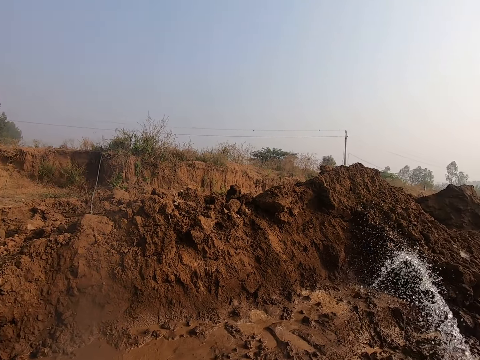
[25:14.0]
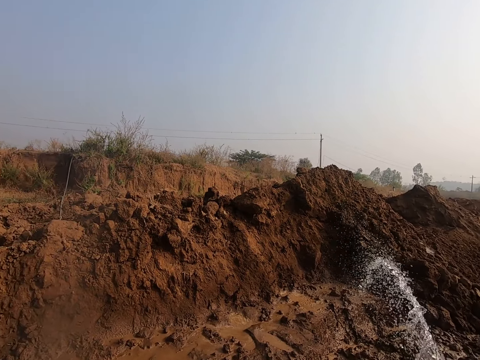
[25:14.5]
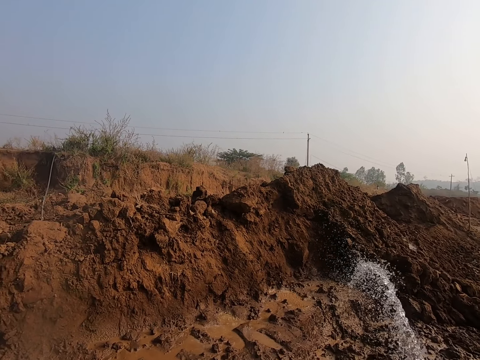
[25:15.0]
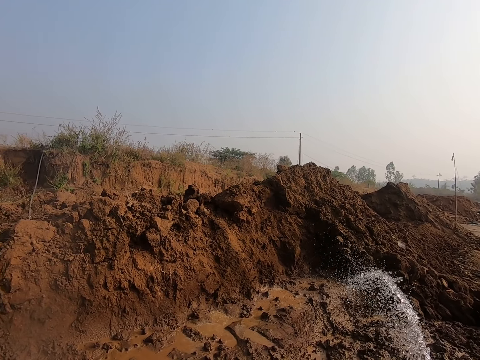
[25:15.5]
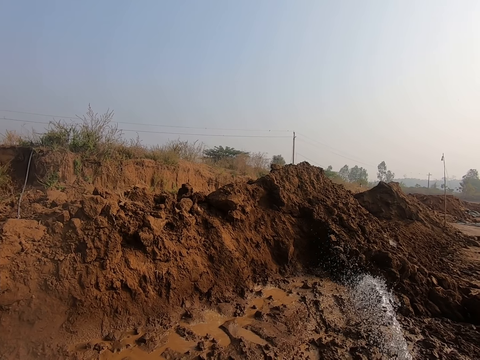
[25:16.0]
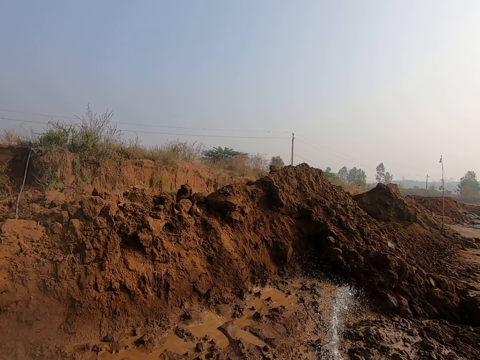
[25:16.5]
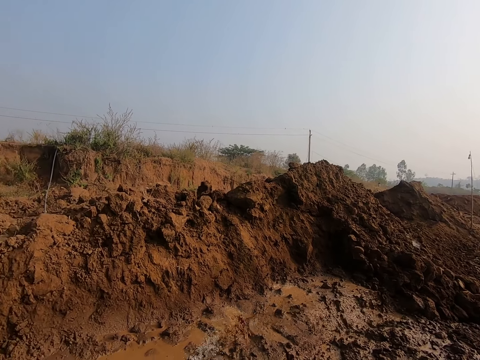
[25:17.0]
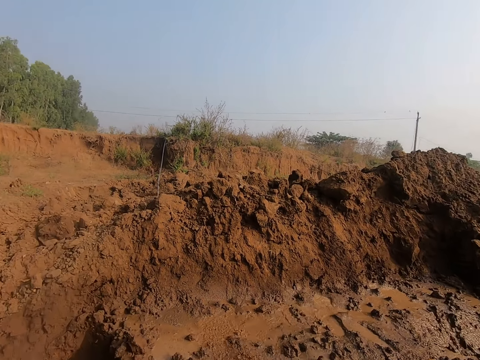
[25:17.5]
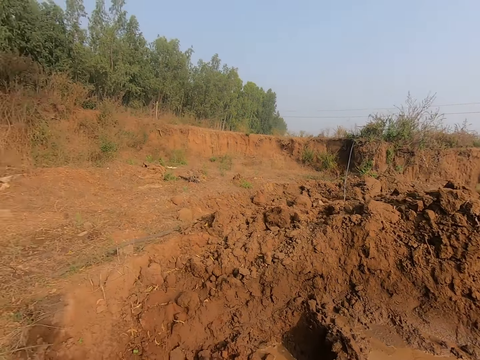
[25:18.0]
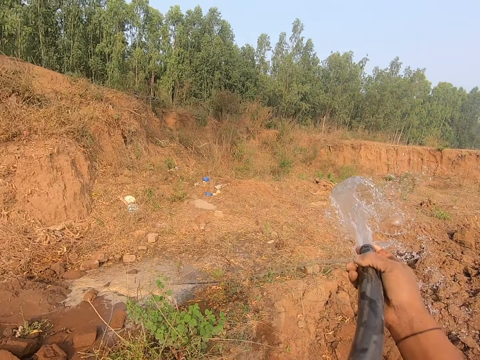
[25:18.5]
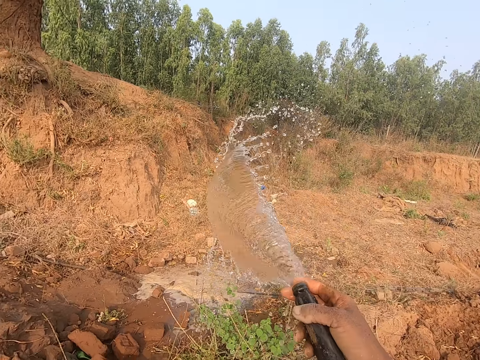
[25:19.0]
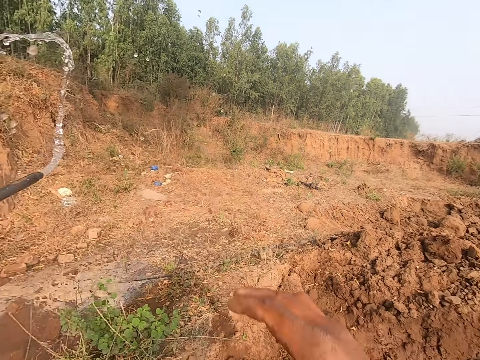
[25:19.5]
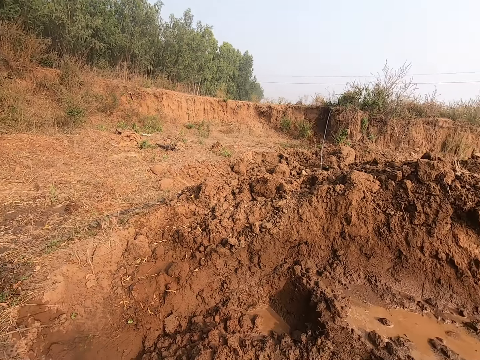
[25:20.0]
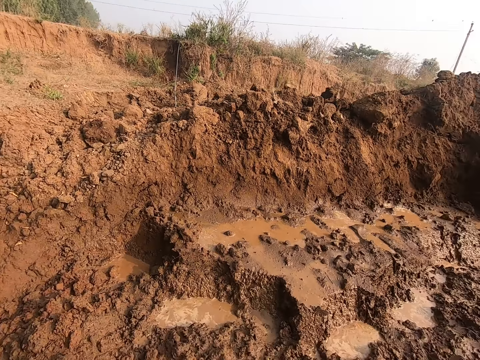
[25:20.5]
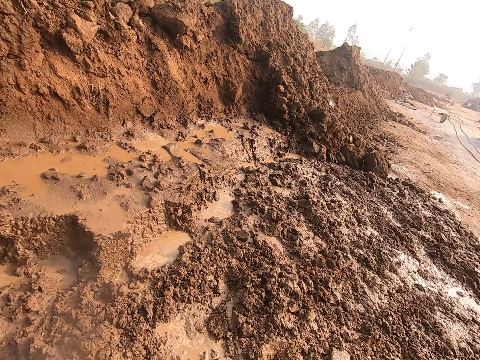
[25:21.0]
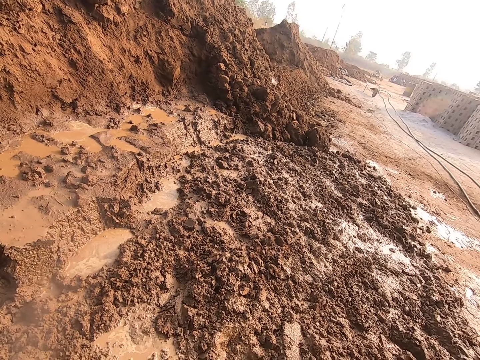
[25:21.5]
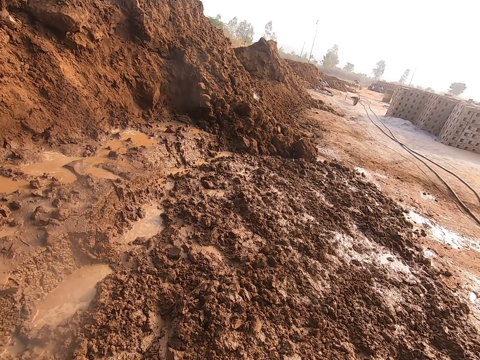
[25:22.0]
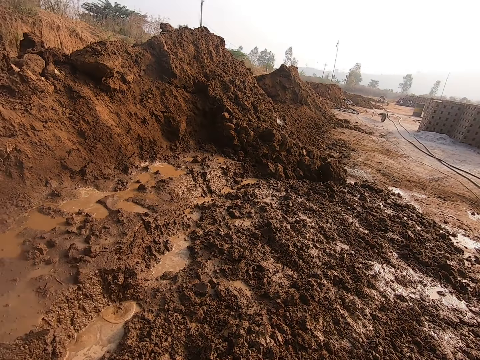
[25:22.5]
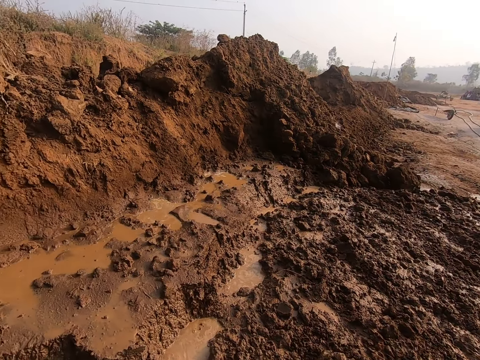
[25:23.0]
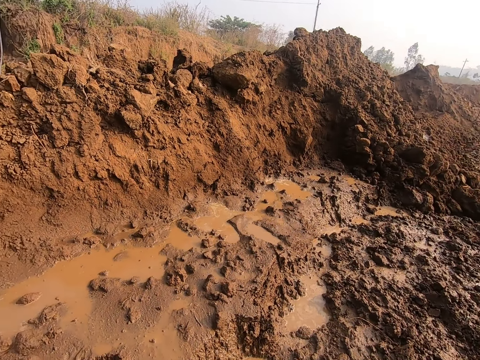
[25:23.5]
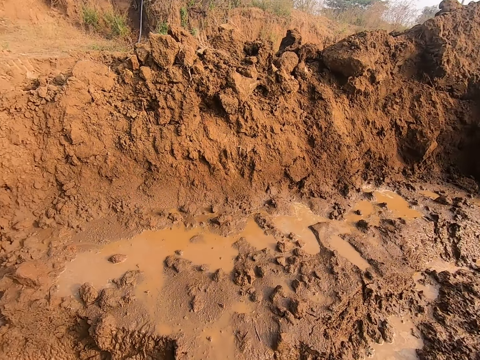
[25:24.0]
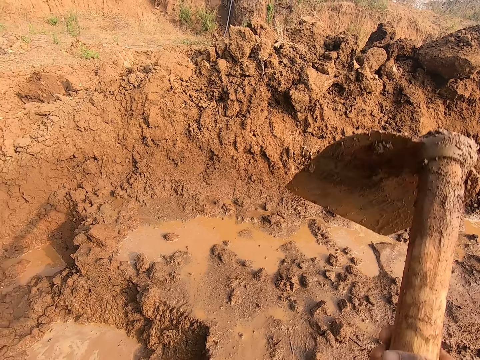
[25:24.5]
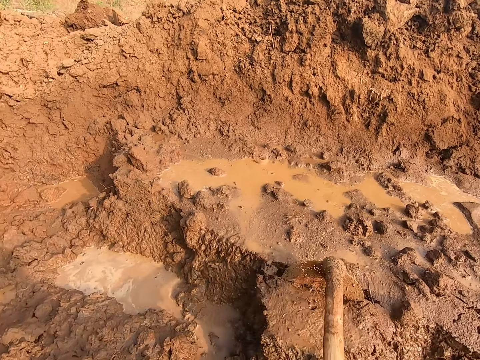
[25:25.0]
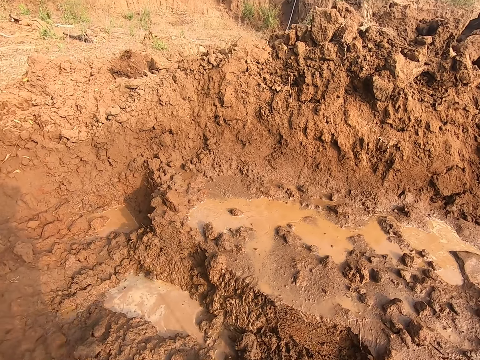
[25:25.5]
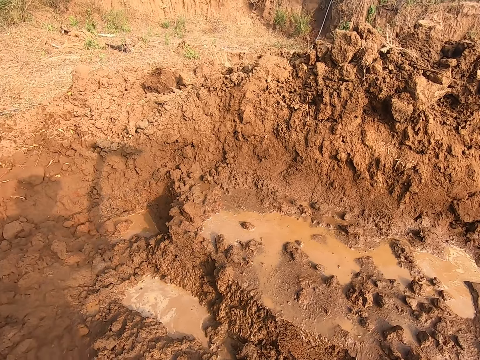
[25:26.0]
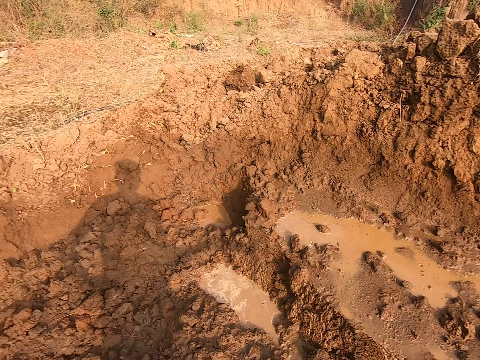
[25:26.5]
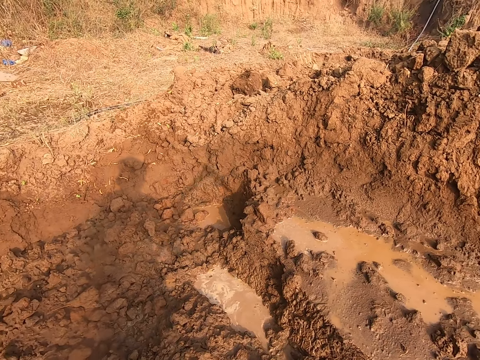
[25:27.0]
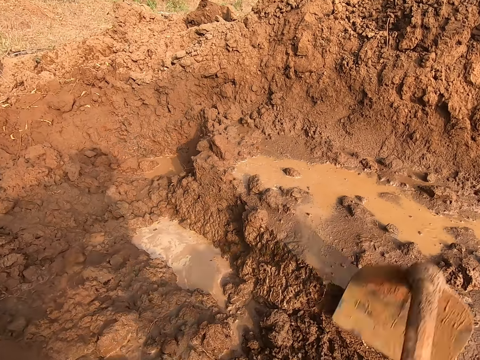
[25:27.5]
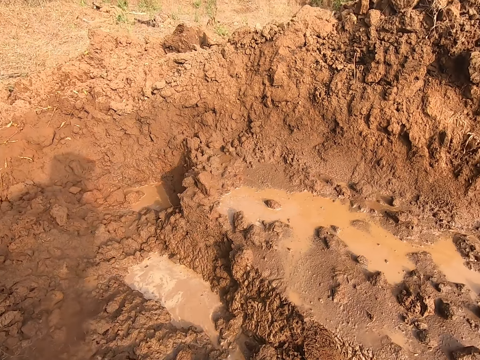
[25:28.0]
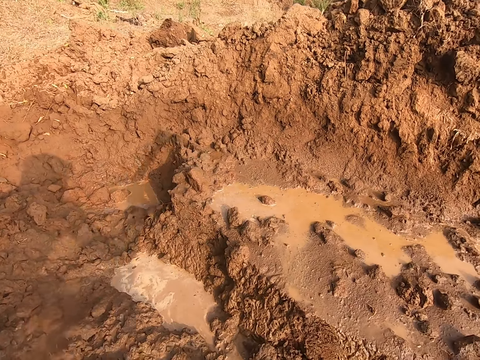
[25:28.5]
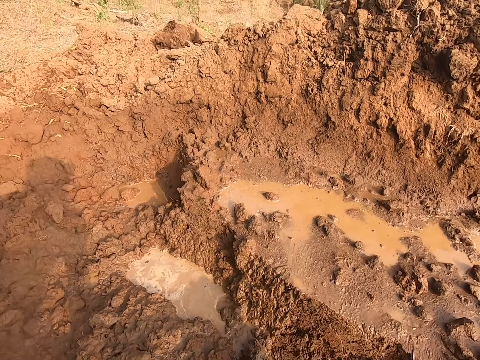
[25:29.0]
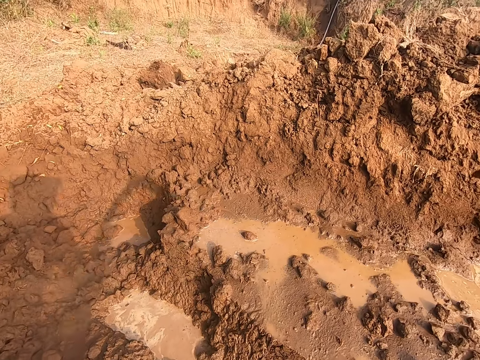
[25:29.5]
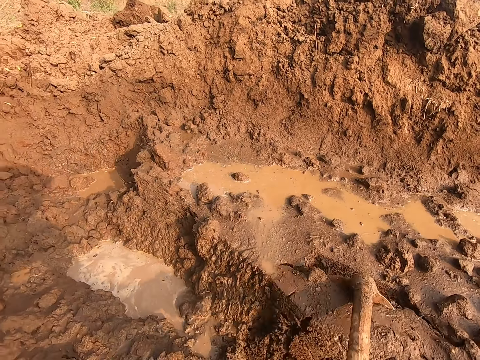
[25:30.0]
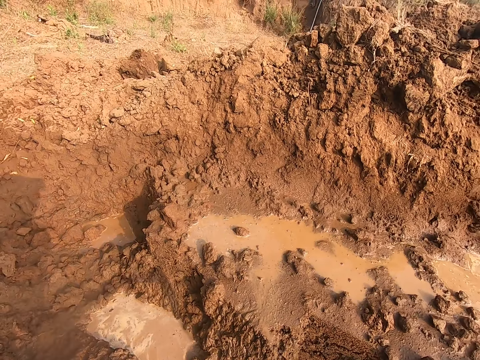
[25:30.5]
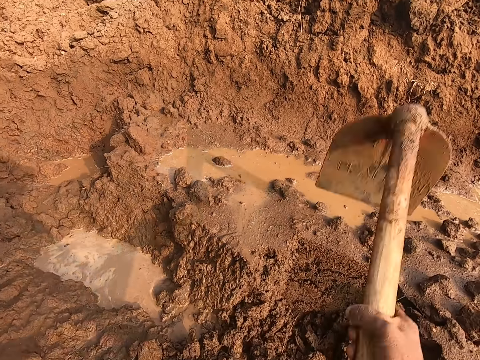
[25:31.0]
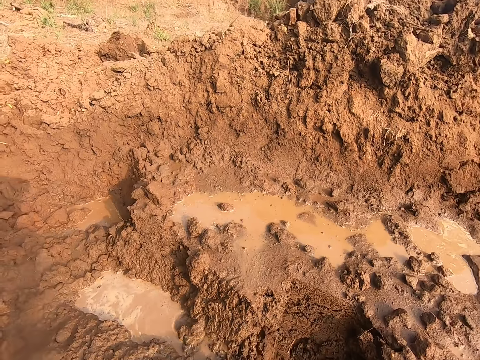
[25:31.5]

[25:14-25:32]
The camera wearer drops the hose on the ground with his right hand. He picks up the hoe. He digs the ground with the hoe in both hands. He looks around the compound. He digs the mud with the hoe.

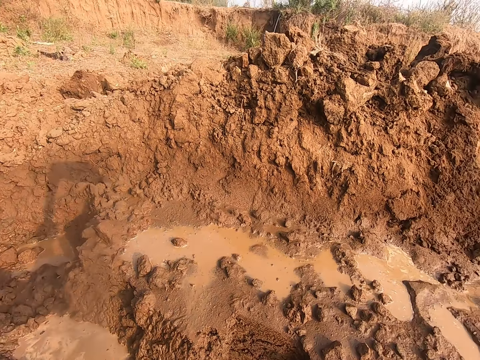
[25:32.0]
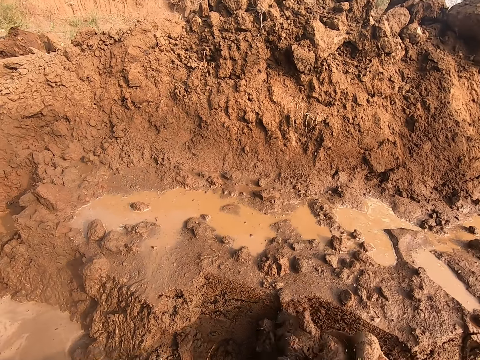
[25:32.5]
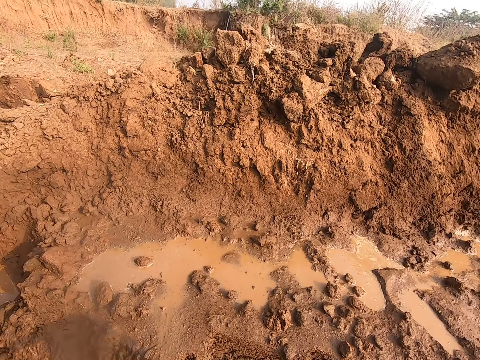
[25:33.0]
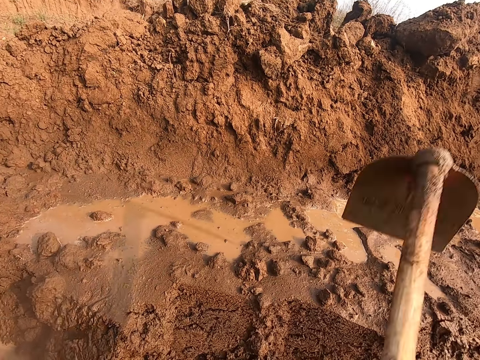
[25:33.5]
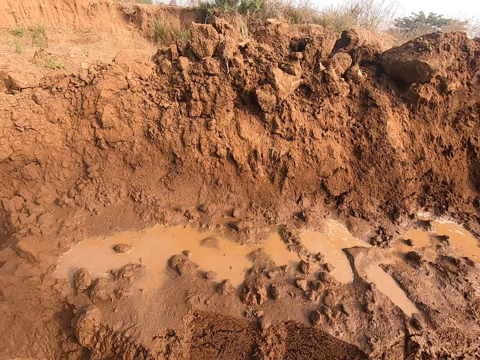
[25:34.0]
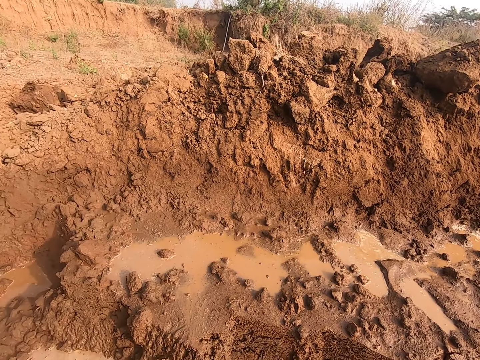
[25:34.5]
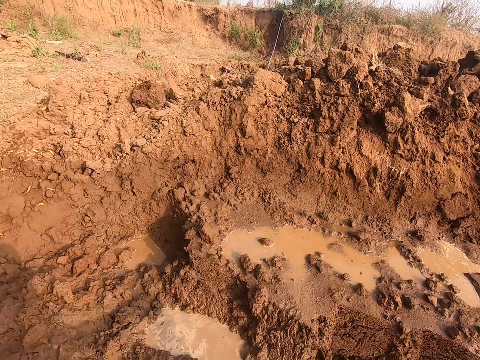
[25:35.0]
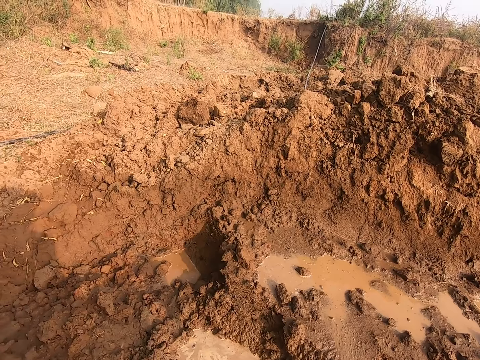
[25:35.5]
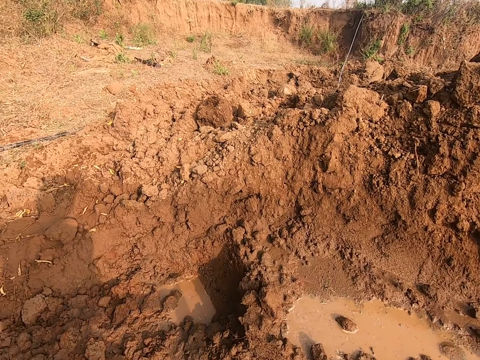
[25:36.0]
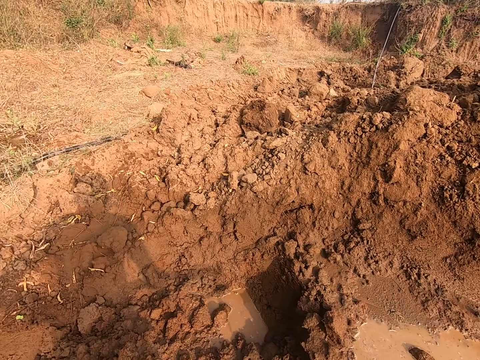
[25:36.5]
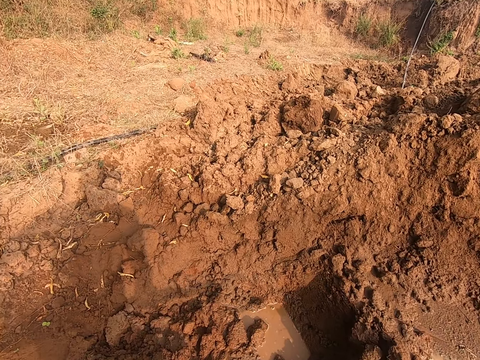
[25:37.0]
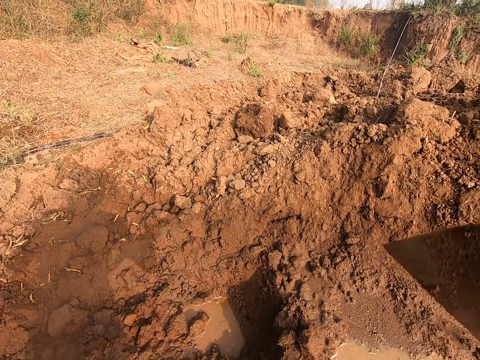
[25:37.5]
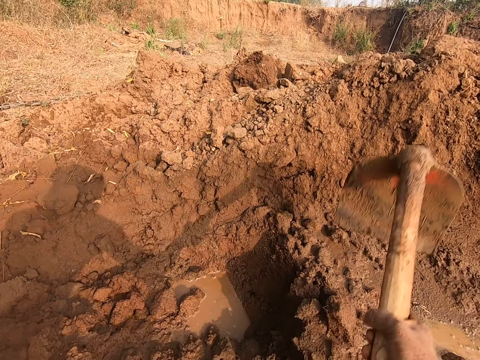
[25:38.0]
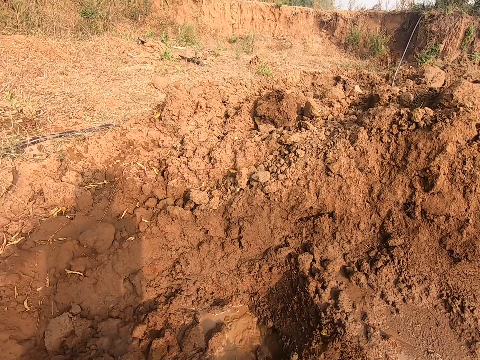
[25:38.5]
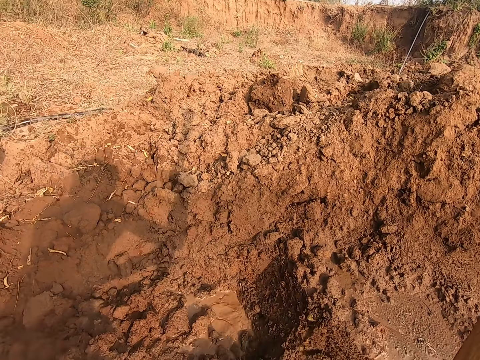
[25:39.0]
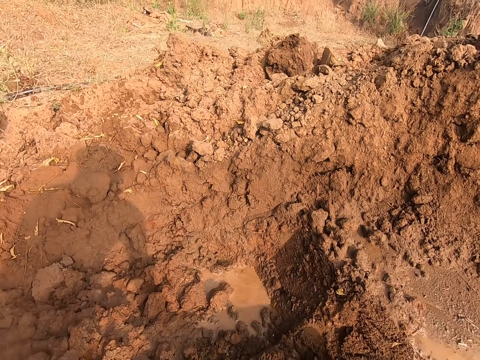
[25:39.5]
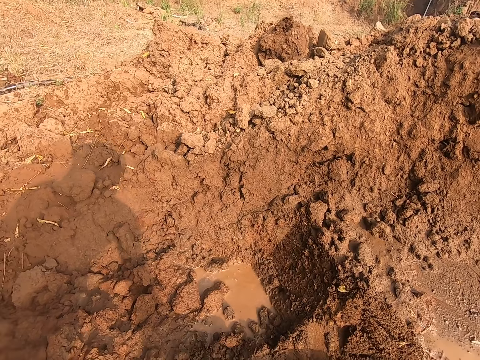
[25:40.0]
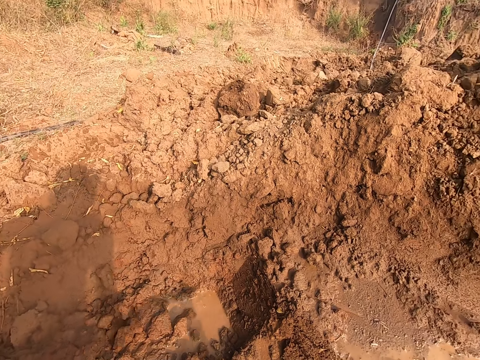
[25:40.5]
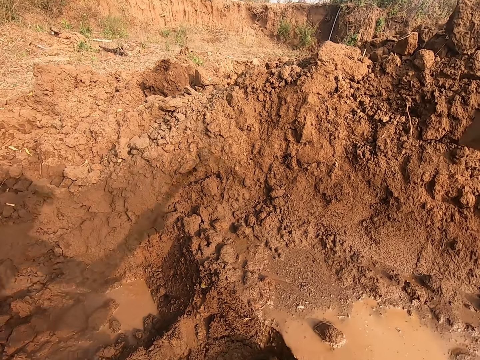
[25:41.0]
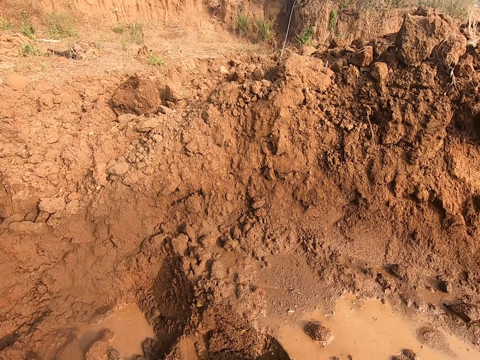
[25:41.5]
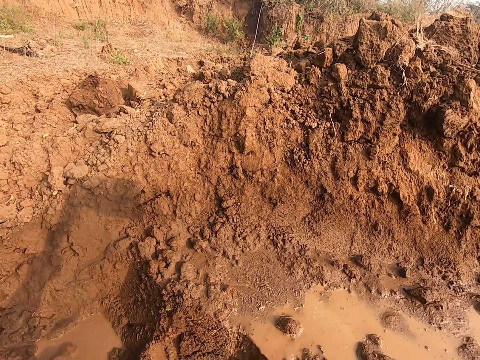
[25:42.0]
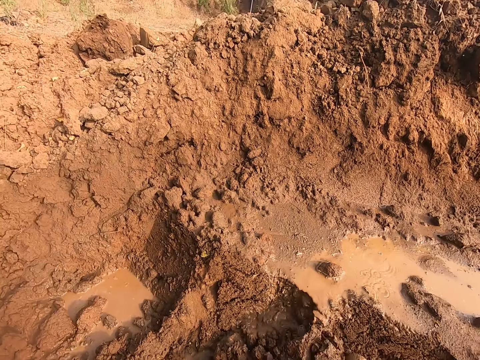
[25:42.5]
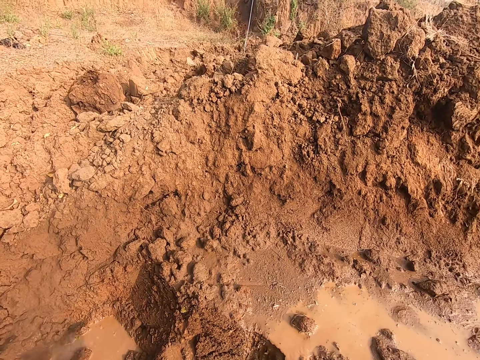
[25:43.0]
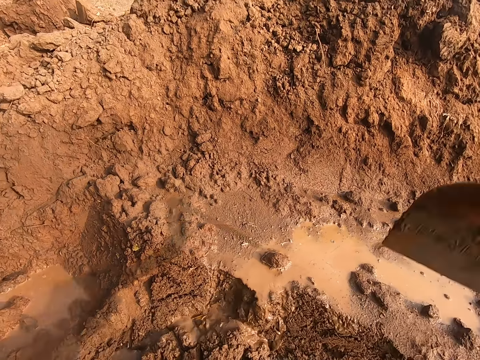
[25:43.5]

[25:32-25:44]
The camera wearer walks on the mud. They dig the mud with the hoe.
